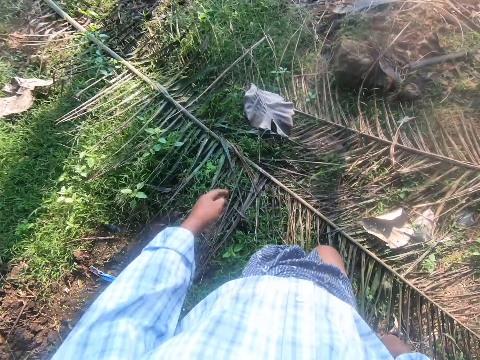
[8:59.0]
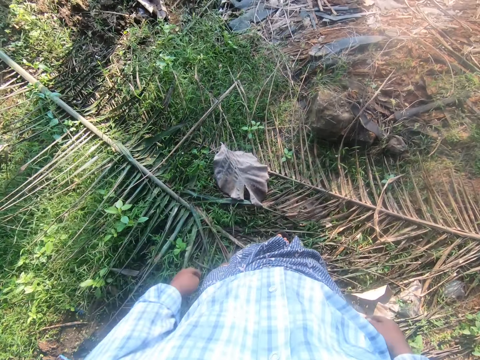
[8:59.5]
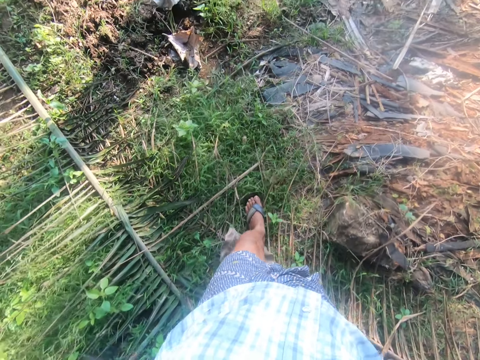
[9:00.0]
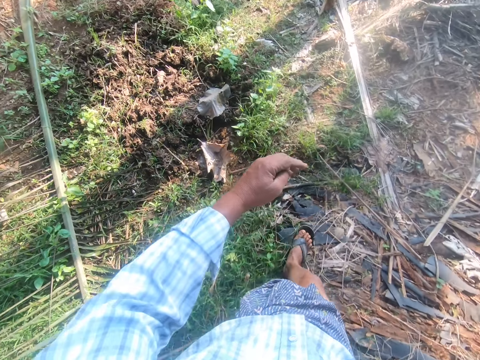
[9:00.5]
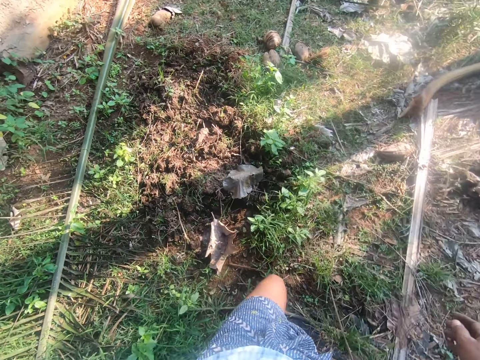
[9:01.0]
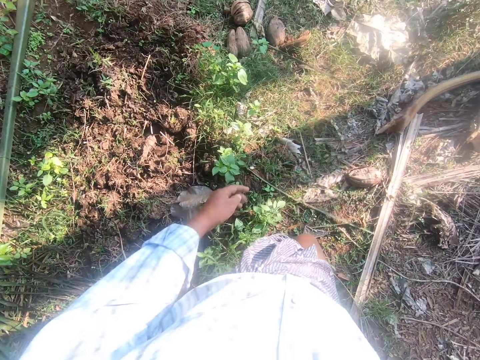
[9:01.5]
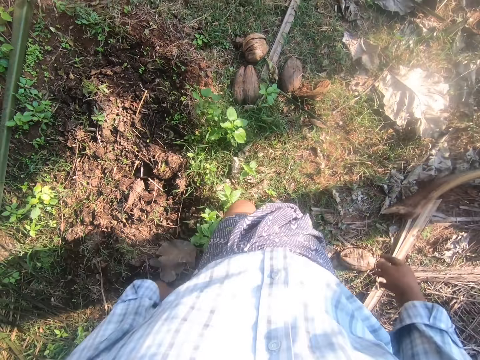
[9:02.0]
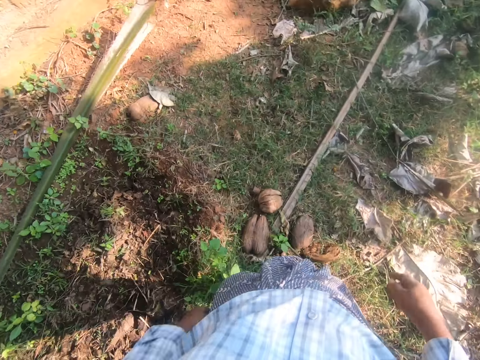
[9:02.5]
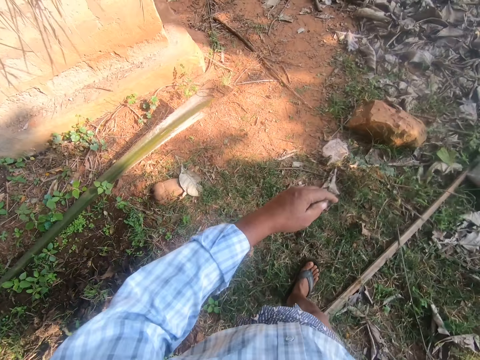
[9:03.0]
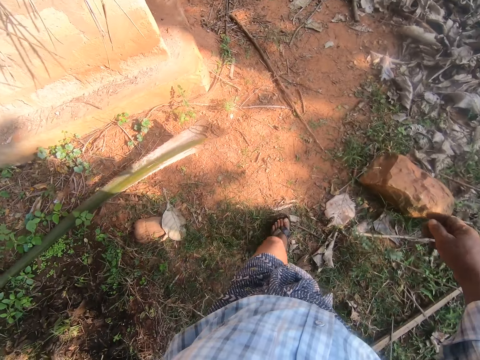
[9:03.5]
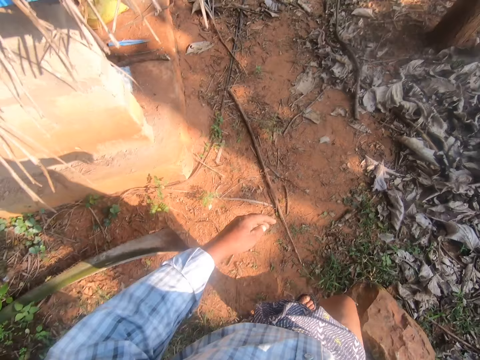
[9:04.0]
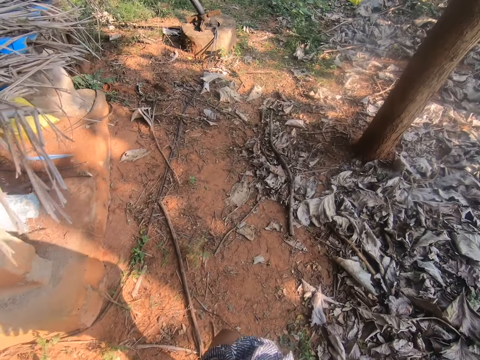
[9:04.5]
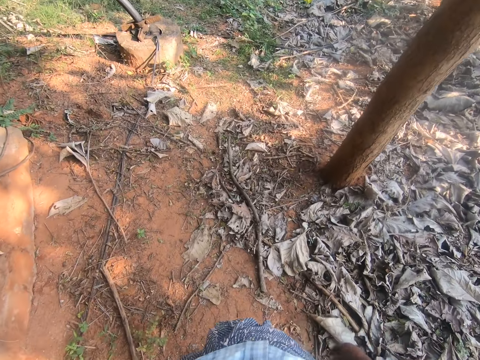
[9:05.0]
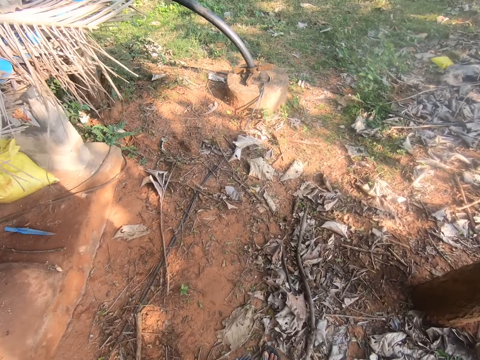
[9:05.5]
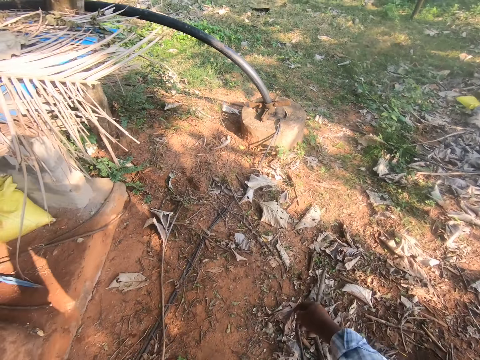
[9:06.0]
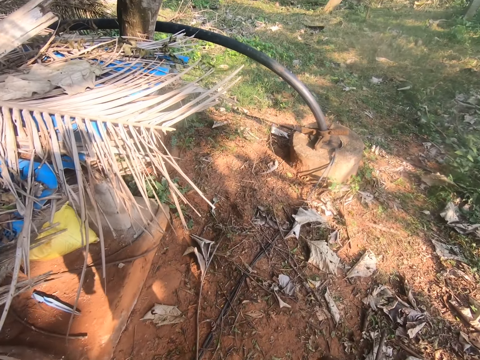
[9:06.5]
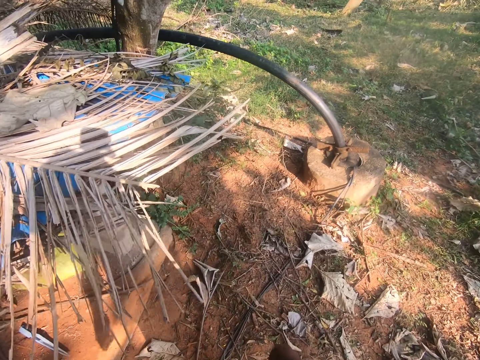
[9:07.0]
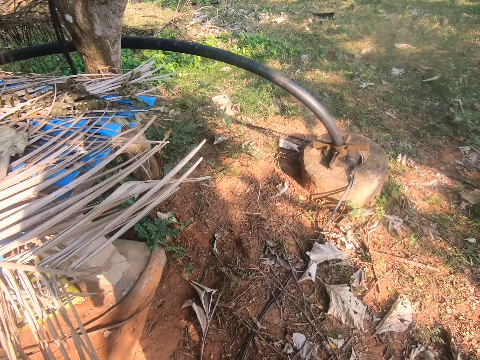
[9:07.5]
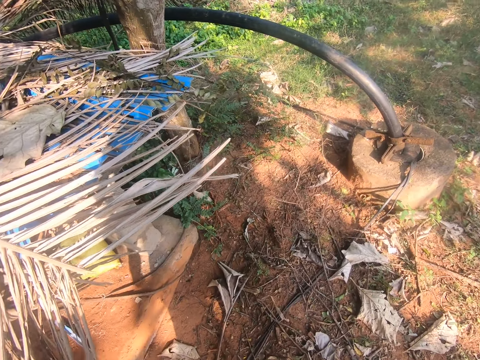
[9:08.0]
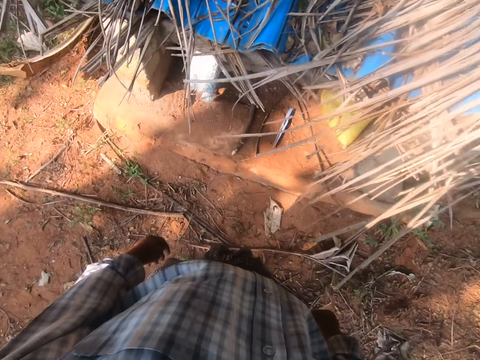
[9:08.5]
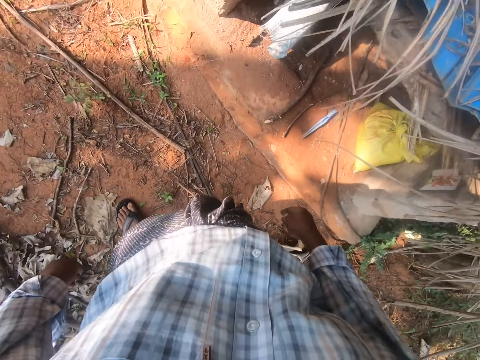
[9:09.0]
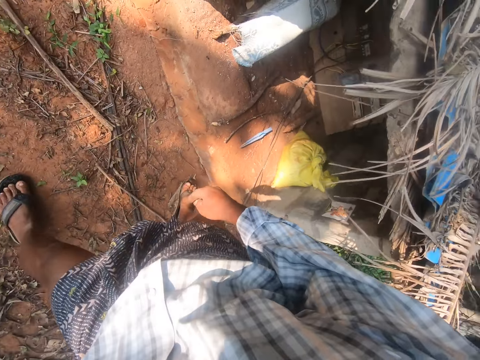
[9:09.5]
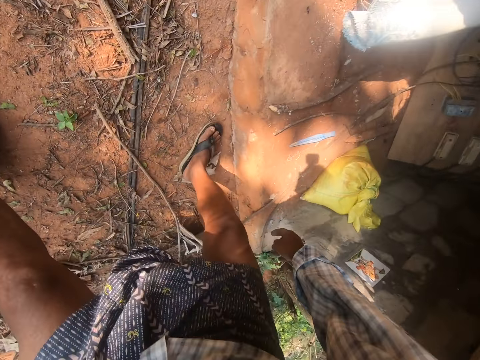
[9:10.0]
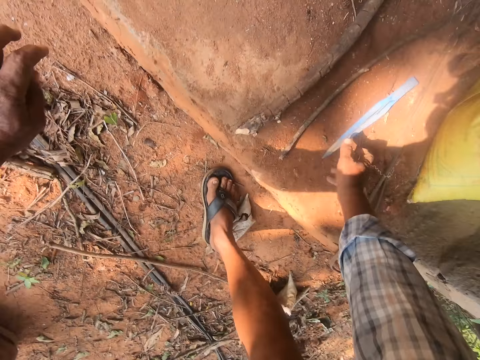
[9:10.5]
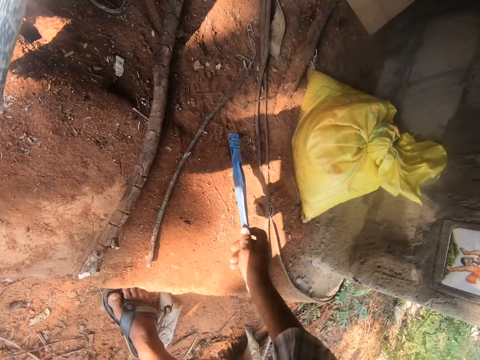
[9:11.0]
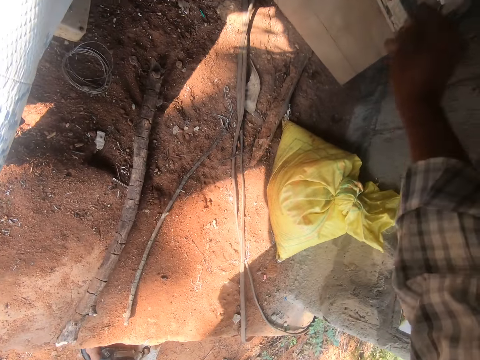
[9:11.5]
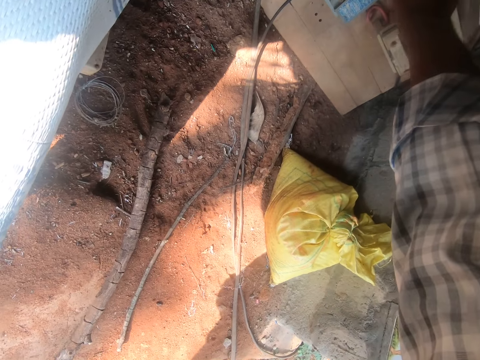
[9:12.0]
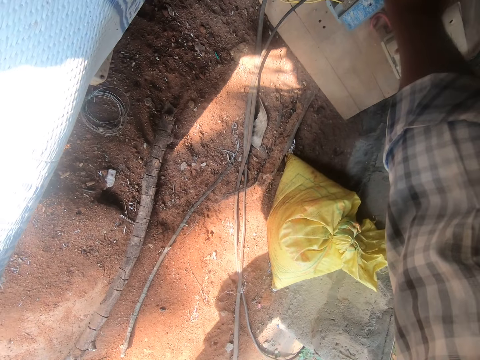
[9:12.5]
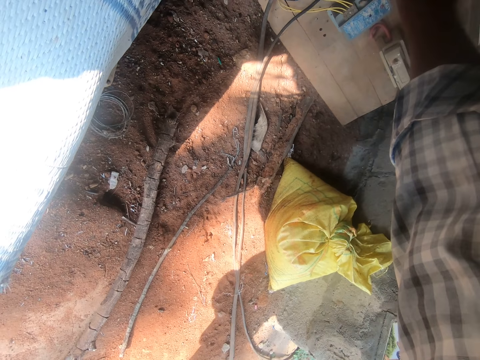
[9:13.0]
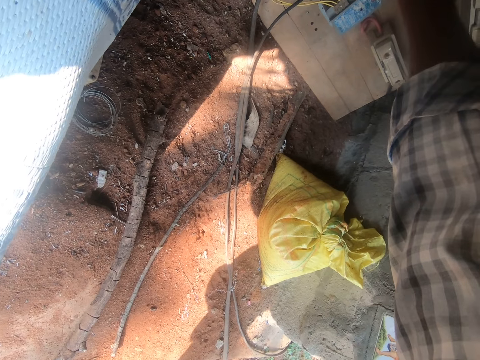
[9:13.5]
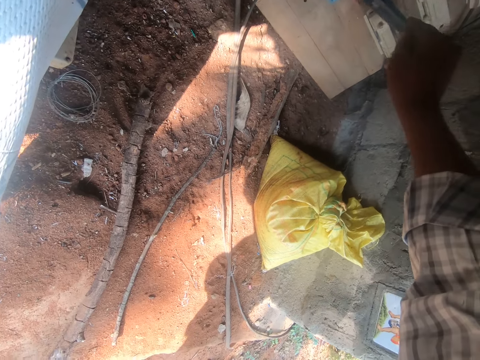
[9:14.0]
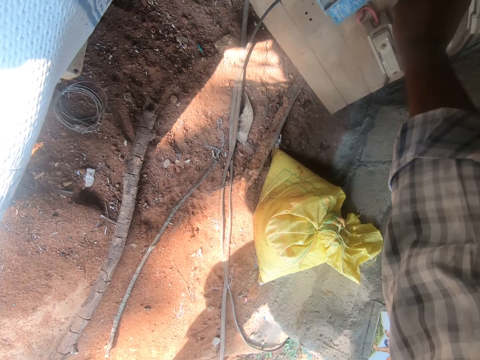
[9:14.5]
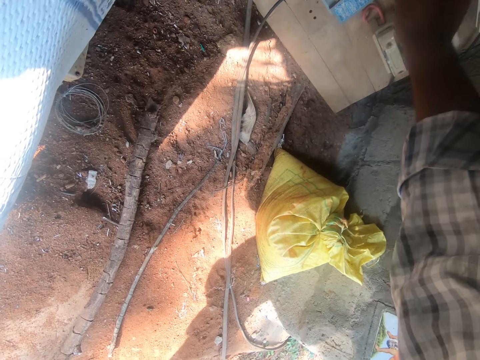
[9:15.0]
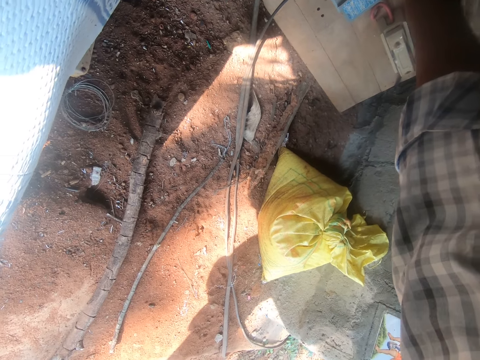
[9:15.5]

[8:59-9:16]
The camera wearer turns around. They turn again. They bend down and pick up a knife. They move the hand and stretch the right hand. They poke a fuse box.

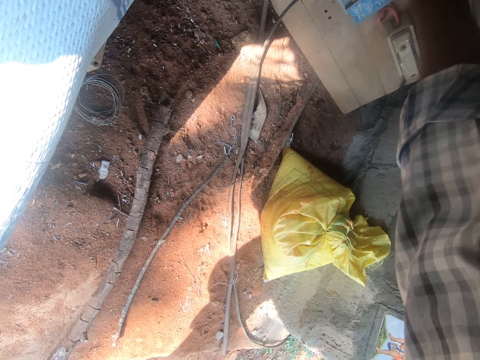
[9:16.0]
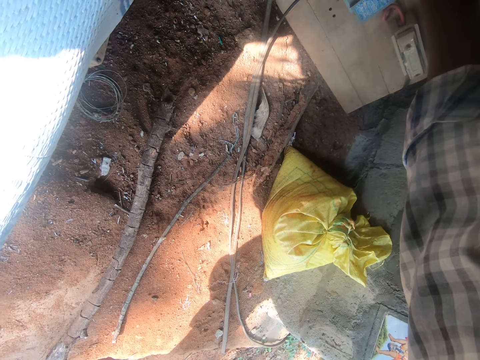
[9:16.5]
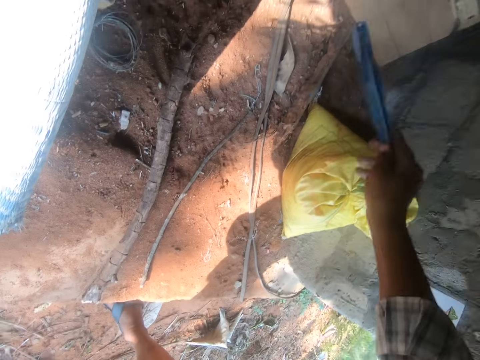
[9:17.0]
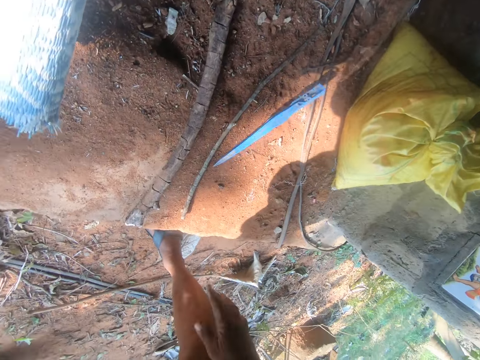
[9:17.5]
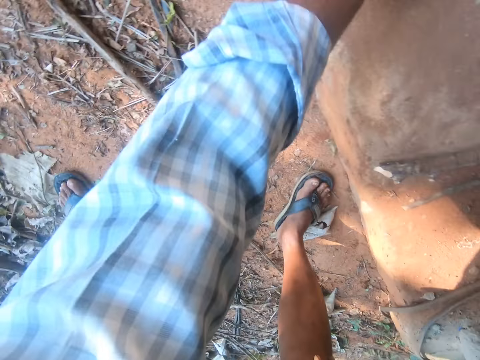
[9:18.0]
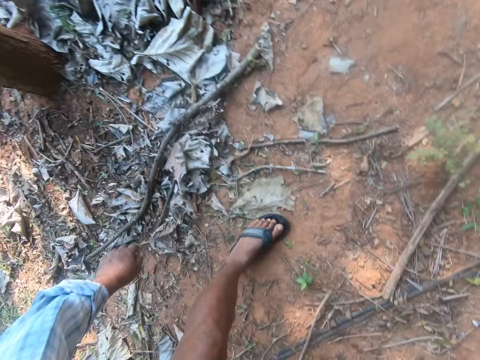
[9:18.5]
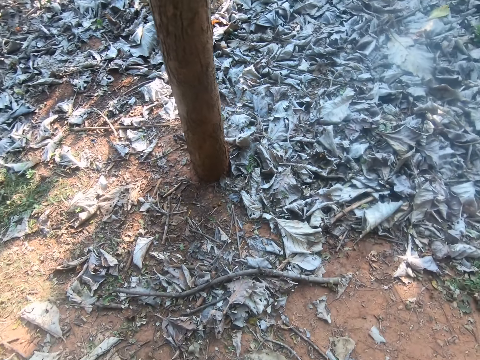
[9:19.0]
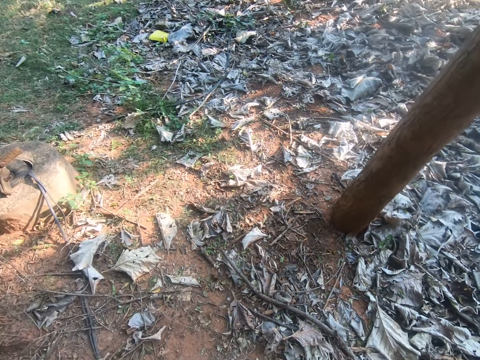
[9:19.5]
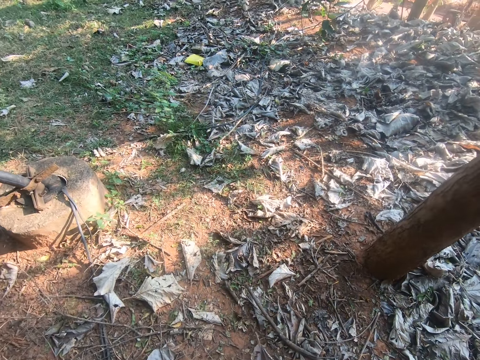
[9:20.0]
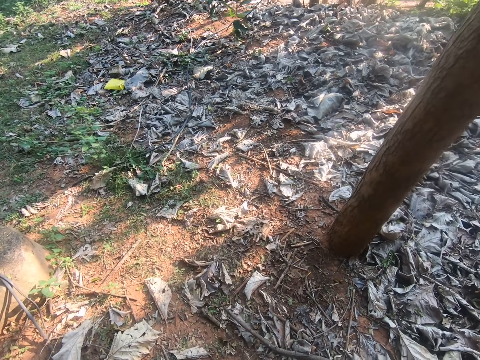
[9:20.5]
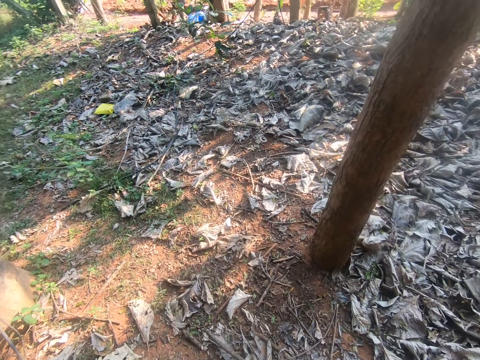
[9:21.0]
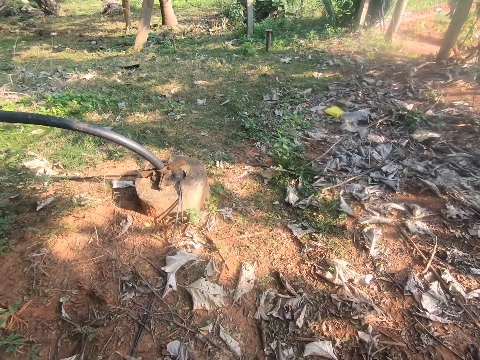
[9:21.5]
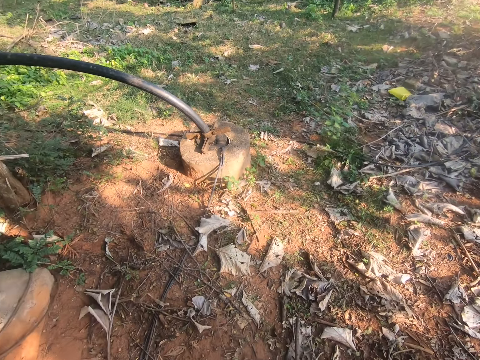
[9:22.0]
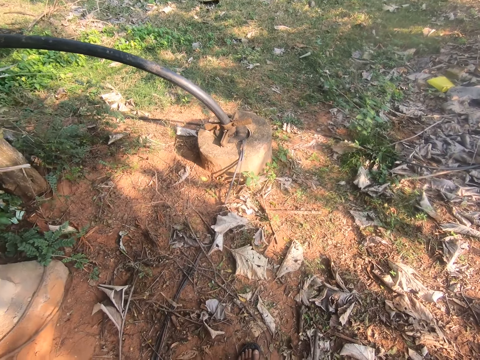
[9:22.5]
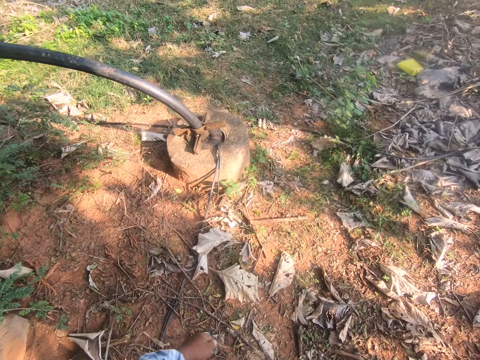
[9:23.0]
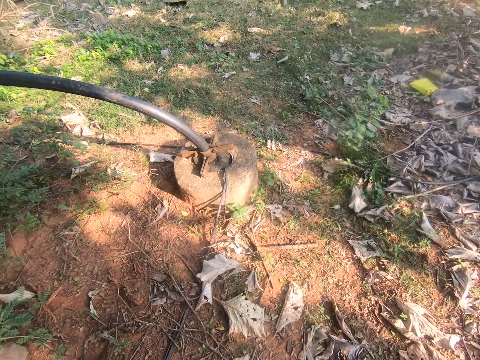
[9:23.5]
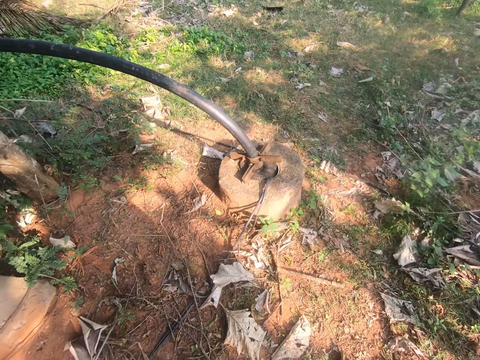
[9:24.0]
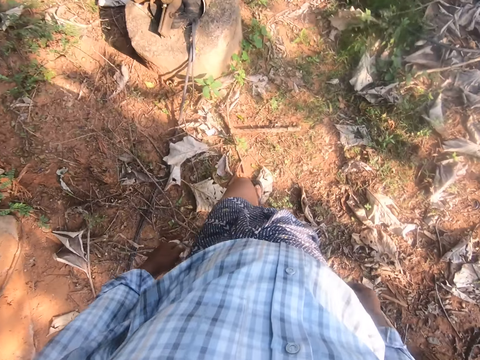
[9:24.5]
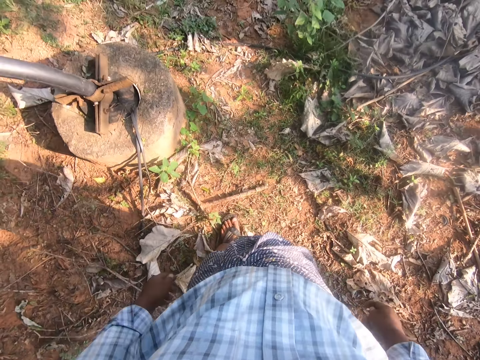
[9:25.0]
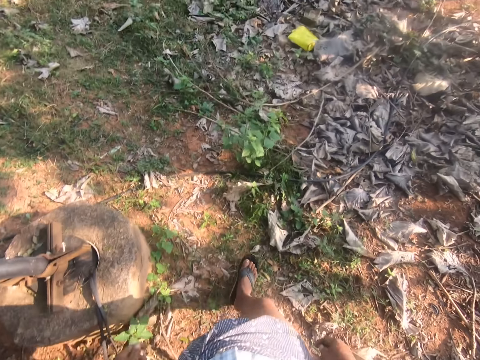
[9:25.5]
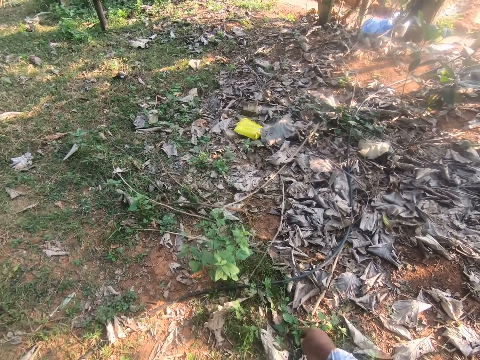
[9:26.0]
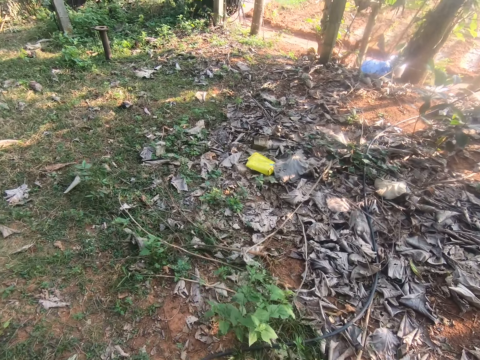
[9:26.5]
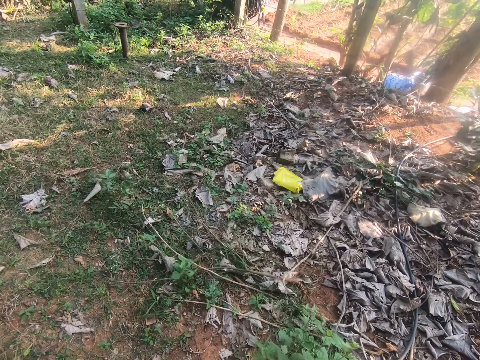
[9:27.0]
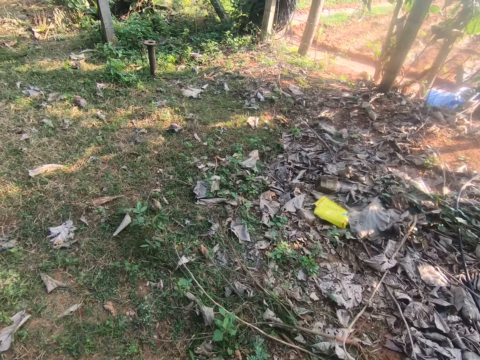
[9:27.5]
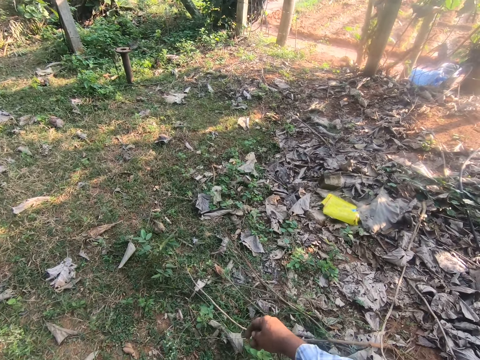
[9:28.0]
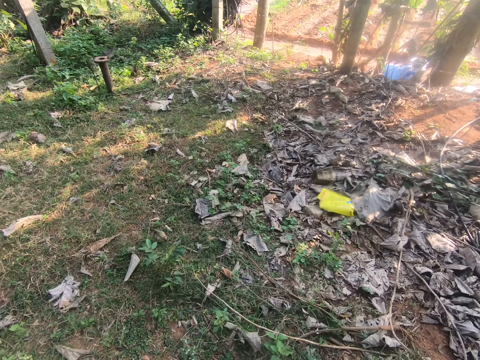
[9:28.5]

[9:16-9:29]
The camera wearer drops the knife on the ground. They walk around the field. They walk towards a heap of coconuts.
